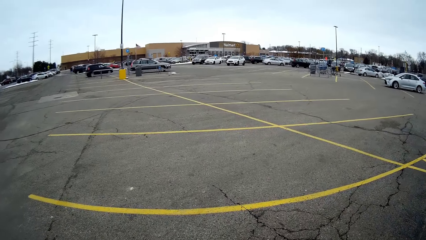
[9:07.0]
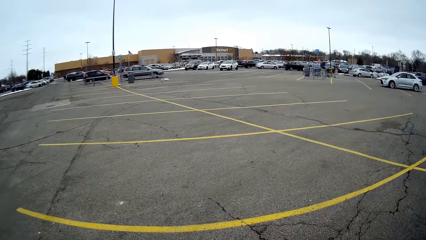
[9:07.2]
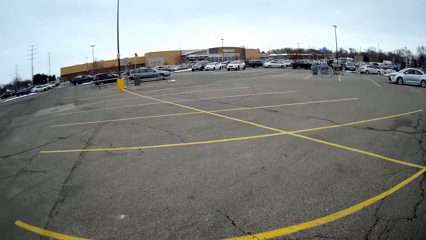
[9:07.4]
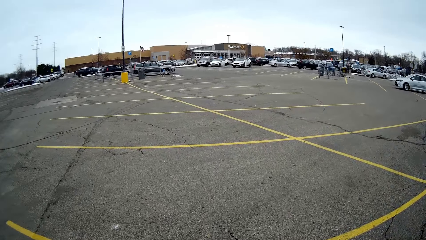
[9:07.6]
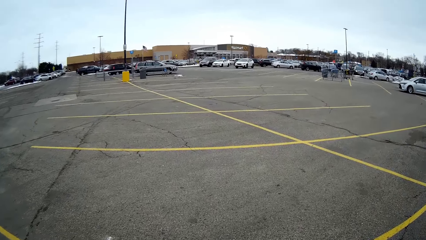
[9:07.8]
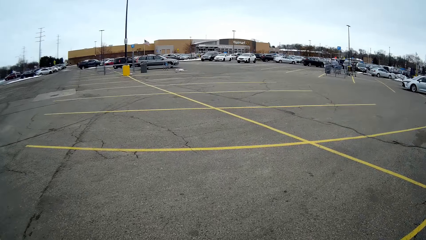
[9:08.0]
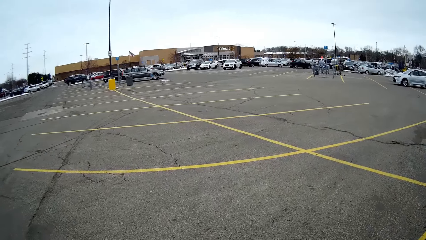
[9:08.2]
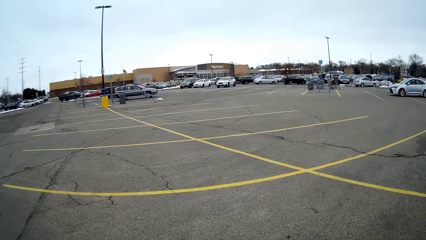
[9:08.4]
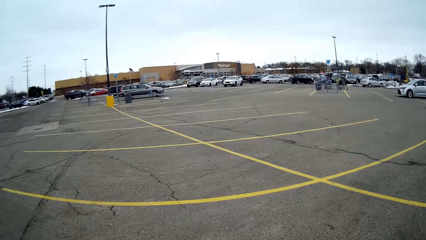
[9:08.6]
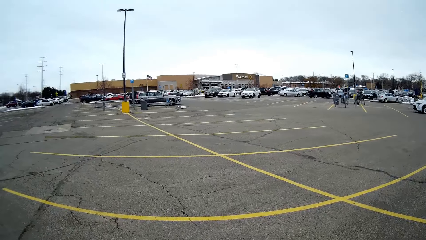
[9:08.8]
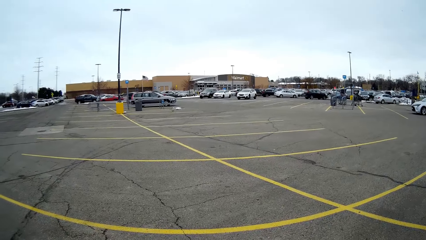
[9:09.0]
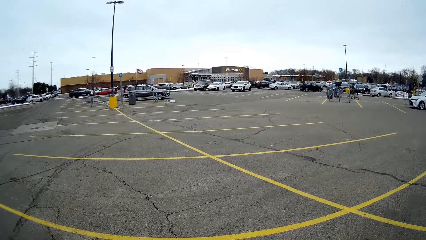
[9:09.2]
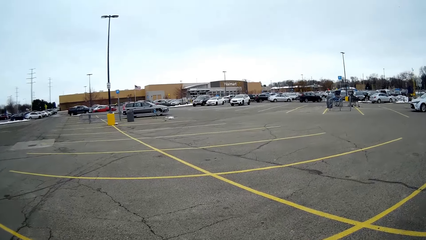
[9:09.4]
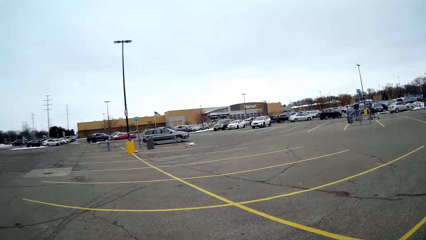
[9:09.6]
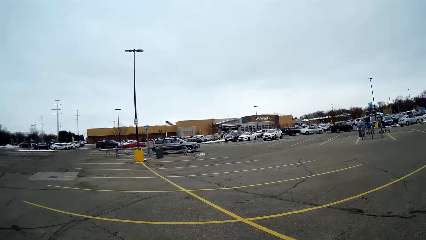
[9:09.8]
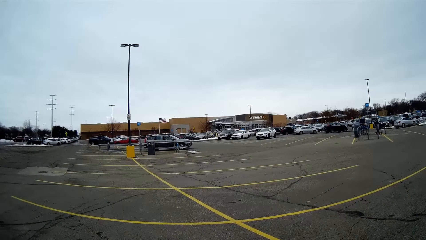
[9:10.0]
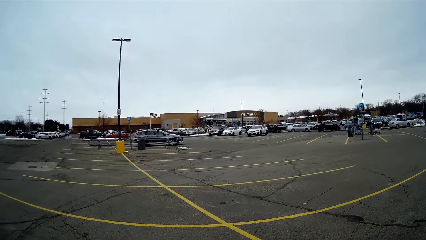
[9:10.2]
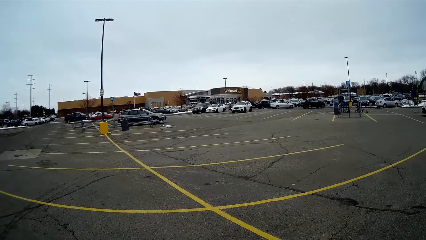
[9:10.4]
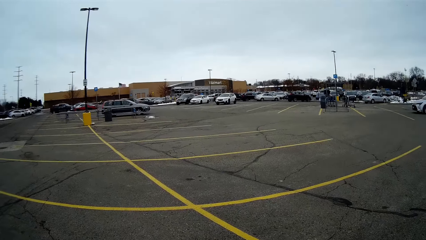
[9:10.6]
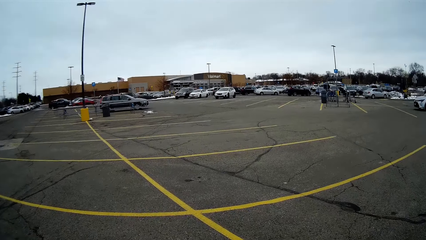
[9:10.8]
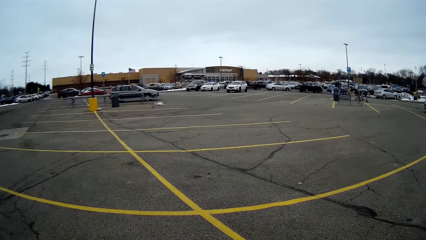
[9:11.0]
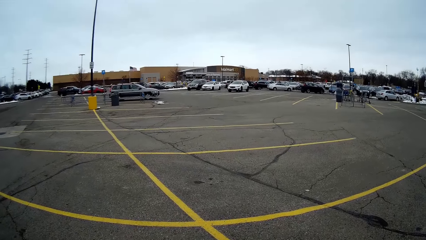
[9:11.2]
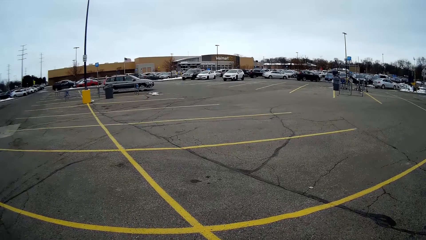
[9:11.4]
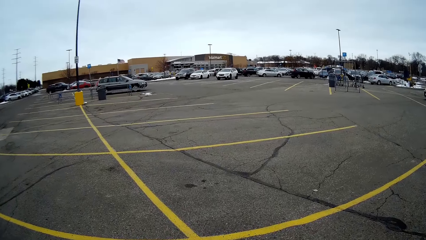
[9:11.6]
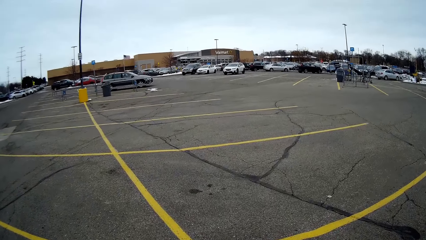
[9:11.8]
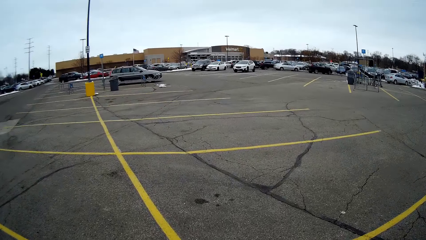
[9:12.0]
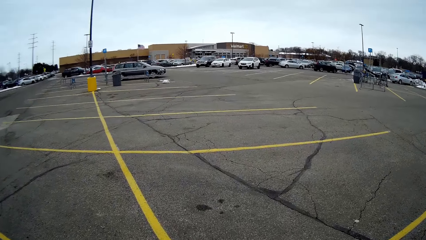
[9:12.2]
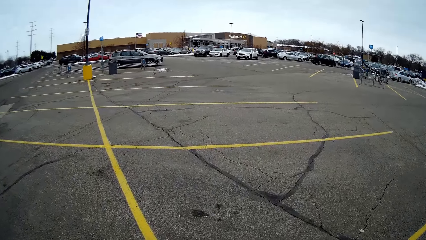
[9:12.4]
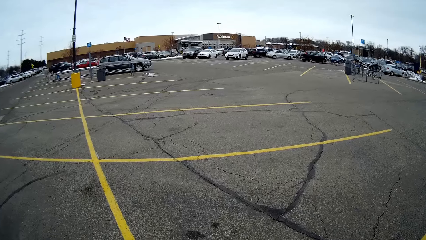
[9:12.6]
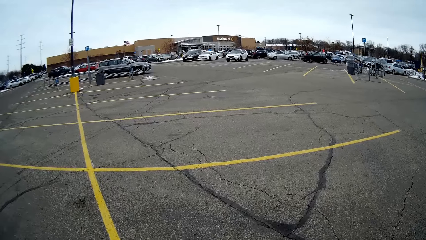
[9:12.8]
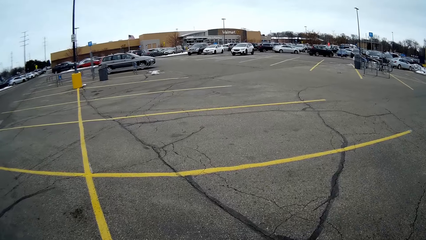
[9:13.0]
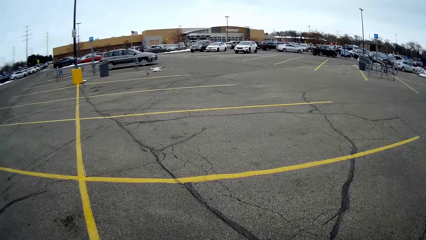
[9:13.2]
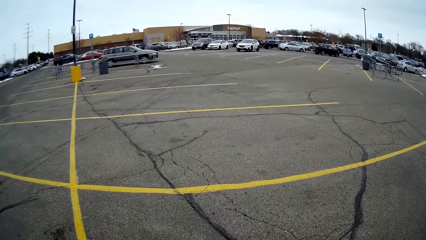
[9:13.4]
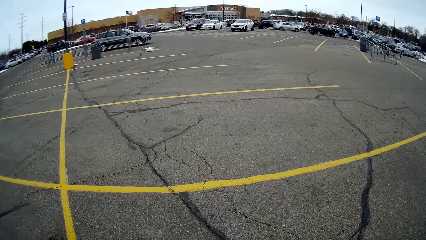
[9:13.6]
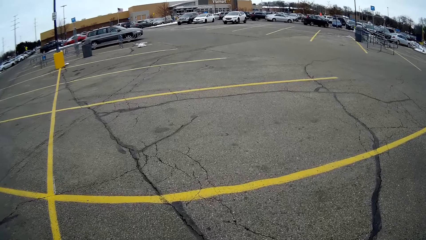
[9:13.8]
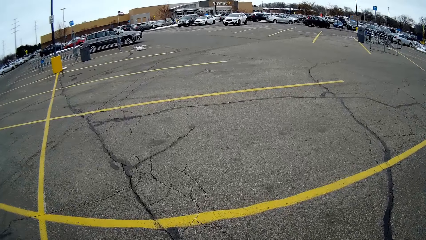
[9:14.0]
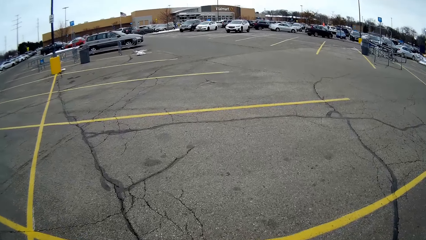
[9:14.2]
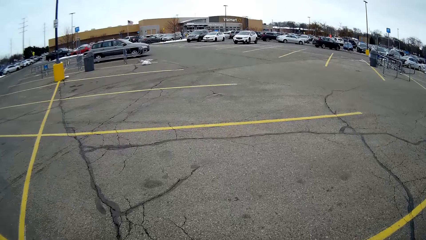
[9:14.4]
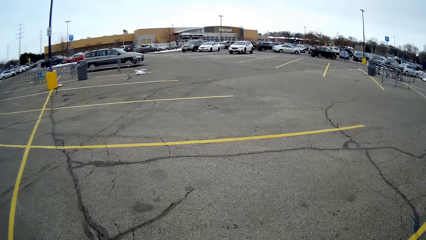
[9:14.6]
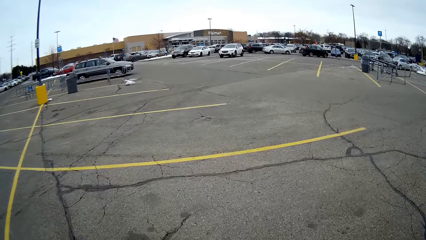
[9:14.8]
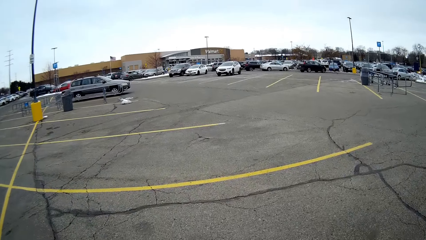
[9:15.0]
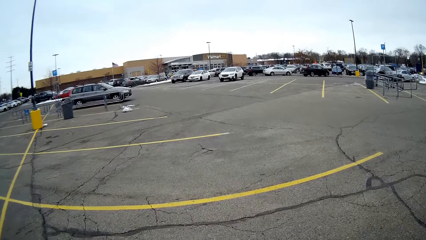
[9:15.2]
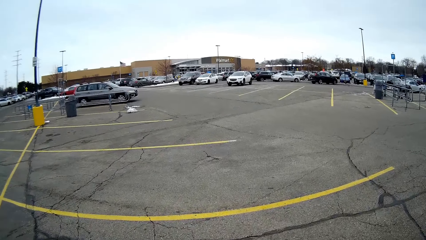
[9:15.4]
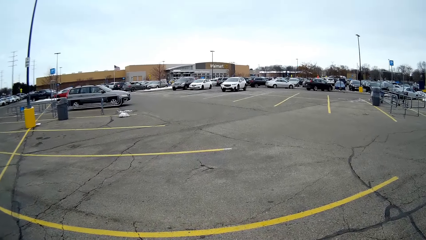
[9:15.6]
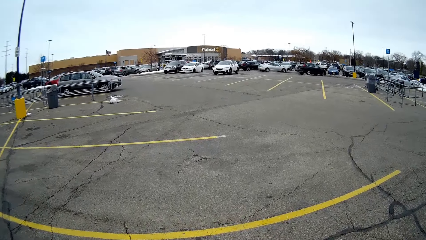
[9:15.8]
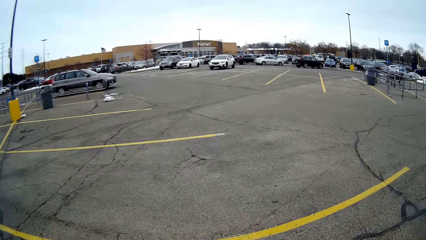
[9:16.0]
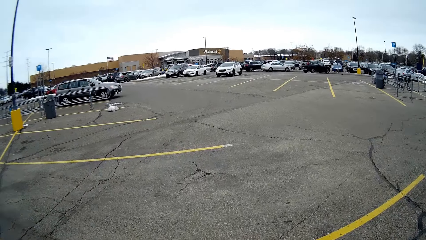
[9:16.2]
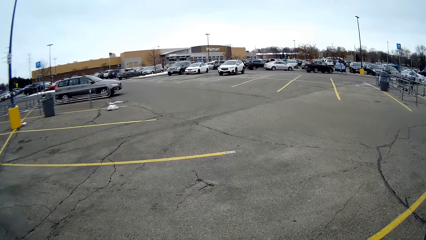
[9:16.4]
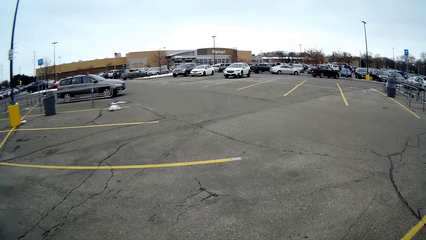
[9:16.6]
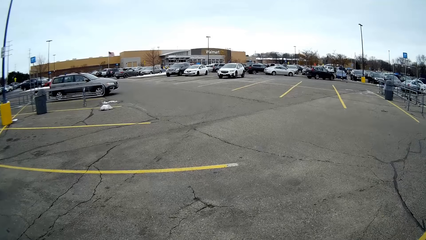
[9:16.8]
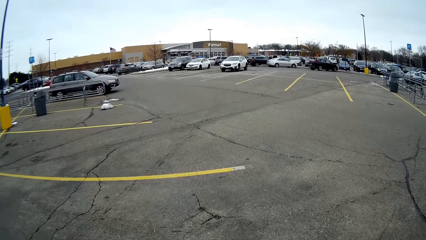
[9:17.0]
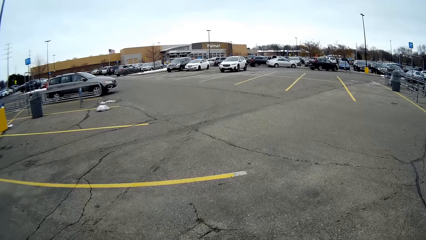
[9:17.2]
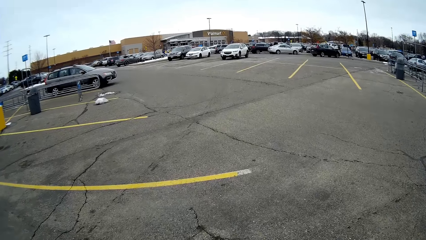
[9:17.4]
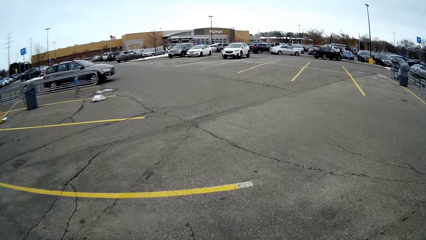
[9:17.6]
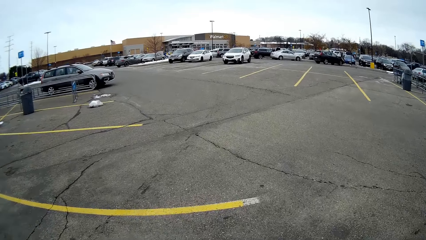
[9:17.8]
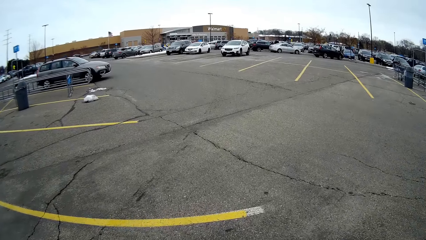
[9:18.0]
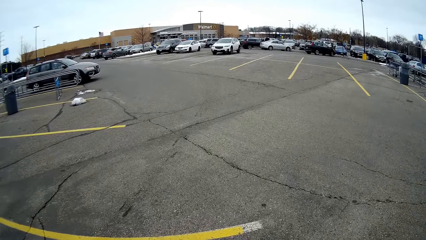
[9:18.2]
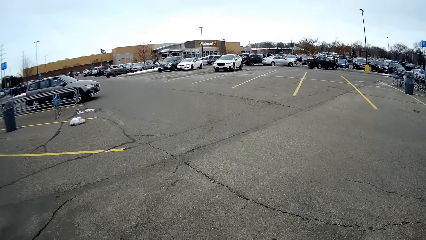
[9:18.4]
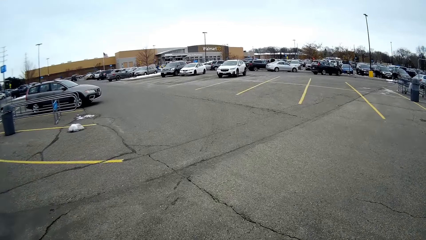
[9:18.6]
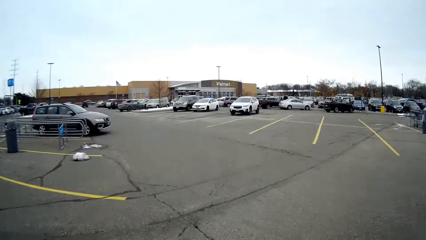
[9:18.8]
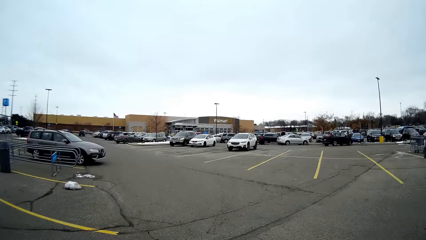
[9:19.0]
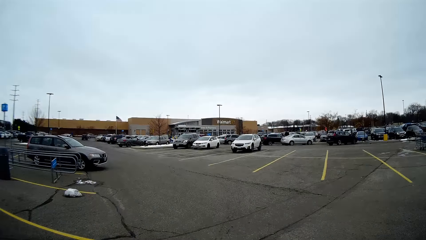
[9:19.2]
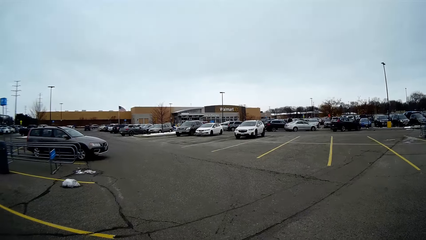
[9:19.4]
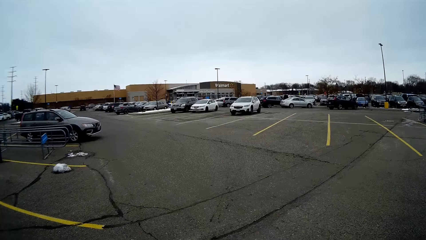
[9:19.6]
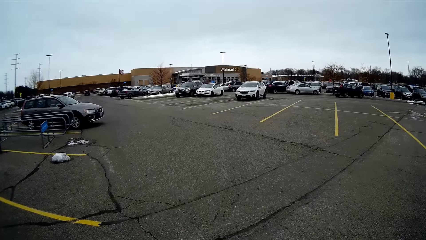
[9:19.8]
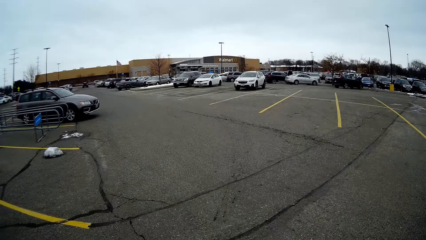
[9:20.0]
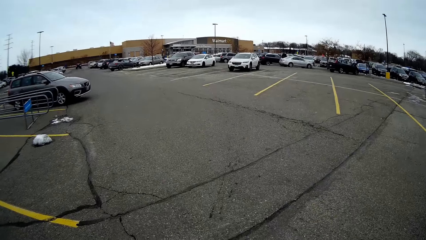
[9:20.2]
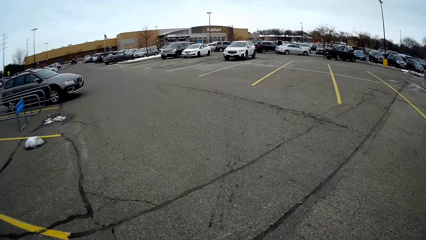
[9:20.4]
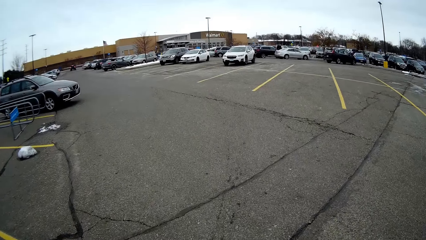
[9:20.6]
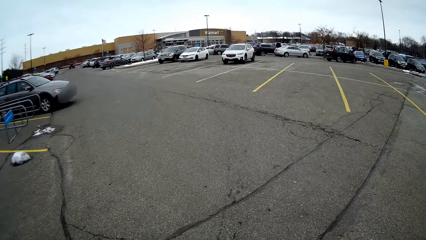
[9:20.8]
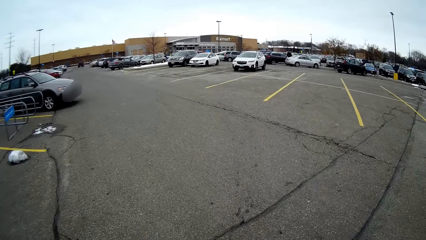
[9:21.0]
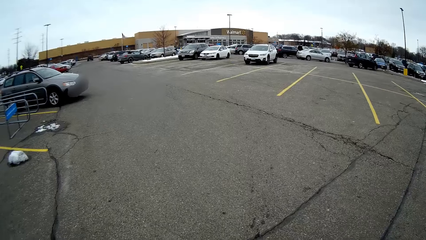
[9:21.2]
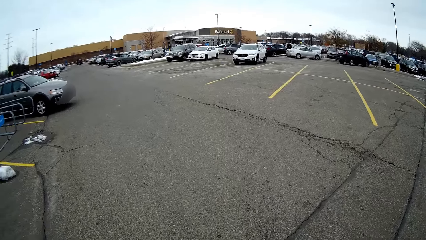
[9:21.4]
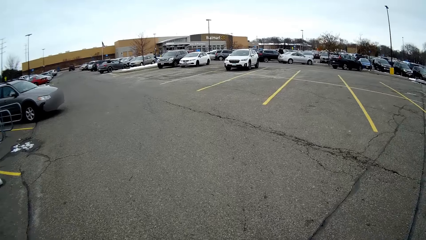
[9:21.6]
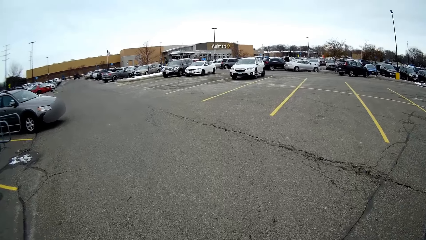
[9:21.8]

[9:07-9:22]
A person talks with the camera wearer. The camera wearer walks on the road. The person talks with the camera wearer. The person talks with them again. The camera wearer walks on the road. The person talks with the camera wearer. The camera wearer walks on the road.
